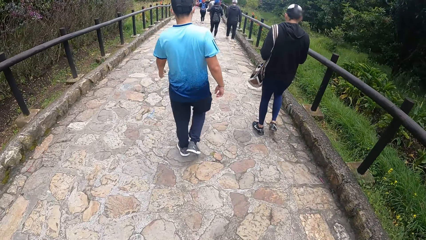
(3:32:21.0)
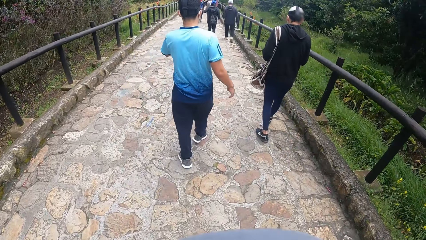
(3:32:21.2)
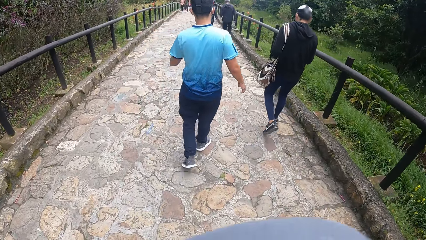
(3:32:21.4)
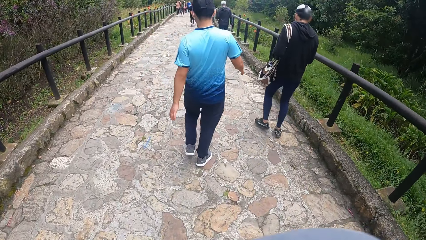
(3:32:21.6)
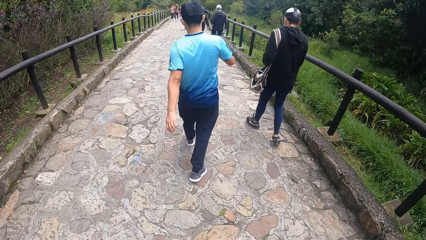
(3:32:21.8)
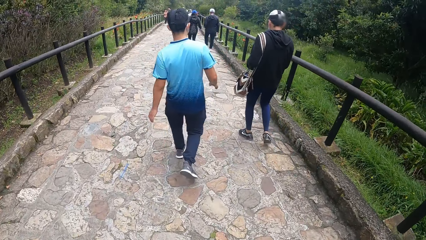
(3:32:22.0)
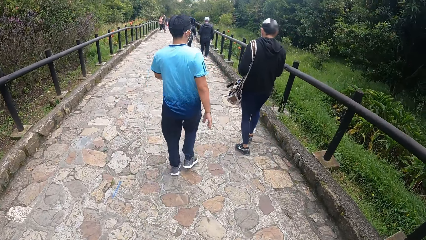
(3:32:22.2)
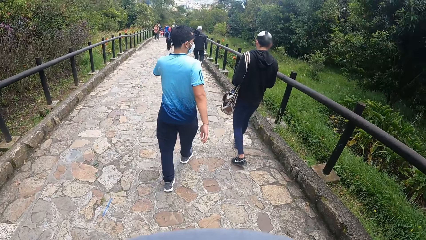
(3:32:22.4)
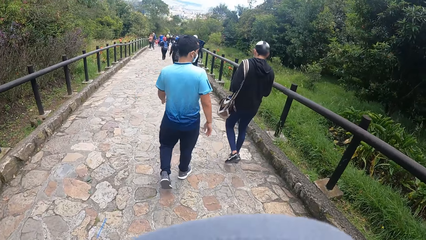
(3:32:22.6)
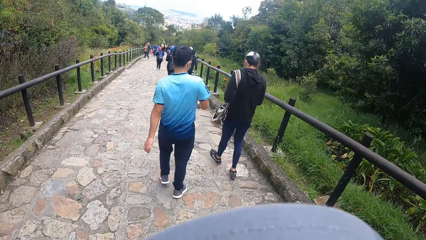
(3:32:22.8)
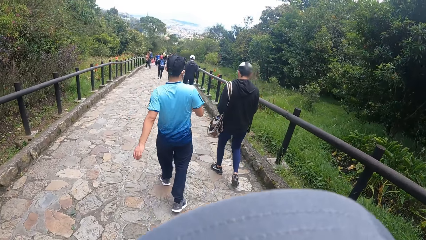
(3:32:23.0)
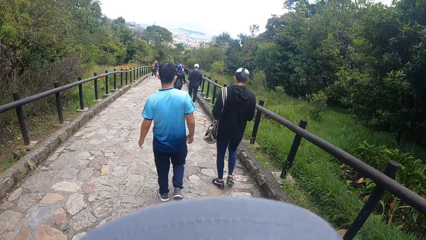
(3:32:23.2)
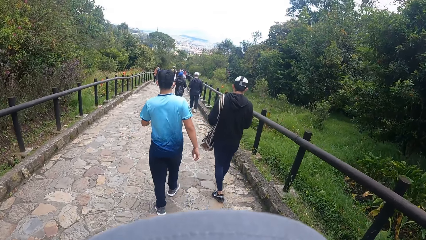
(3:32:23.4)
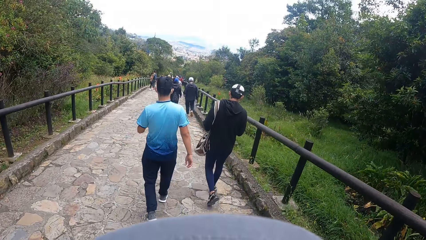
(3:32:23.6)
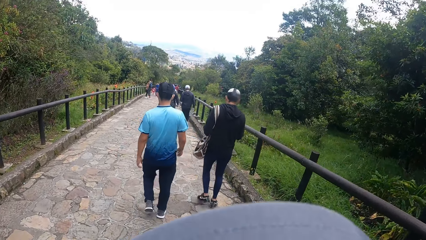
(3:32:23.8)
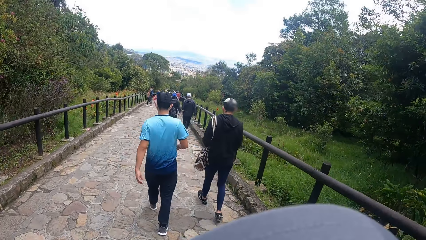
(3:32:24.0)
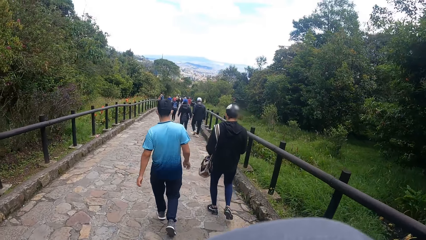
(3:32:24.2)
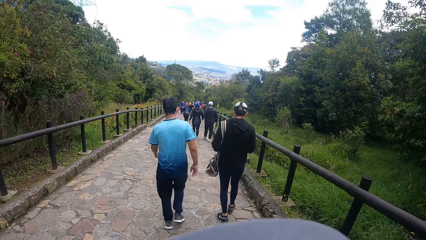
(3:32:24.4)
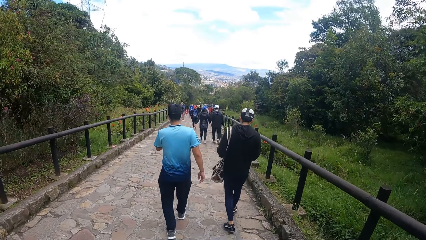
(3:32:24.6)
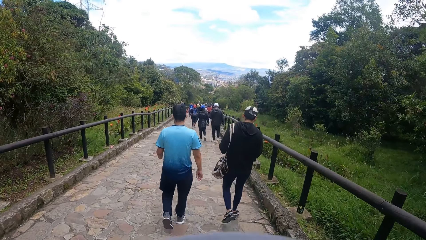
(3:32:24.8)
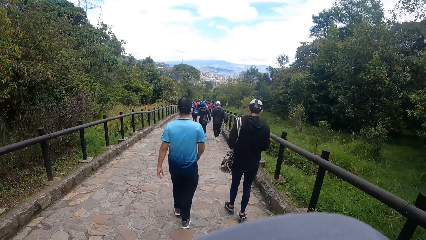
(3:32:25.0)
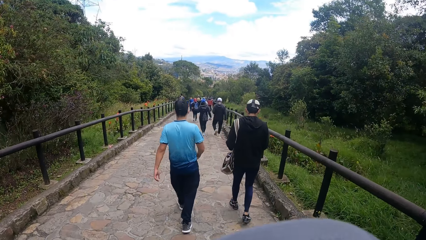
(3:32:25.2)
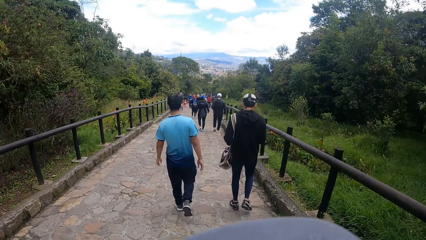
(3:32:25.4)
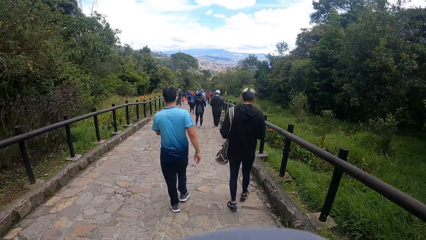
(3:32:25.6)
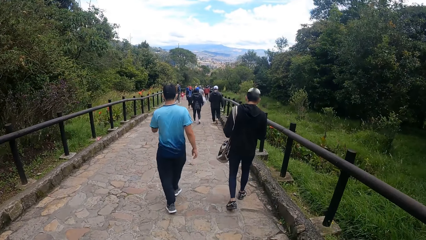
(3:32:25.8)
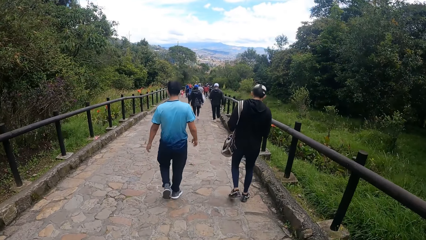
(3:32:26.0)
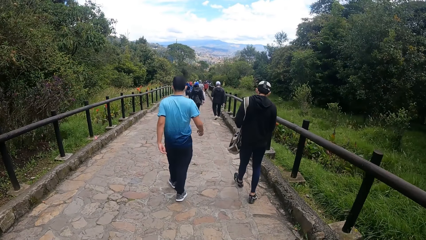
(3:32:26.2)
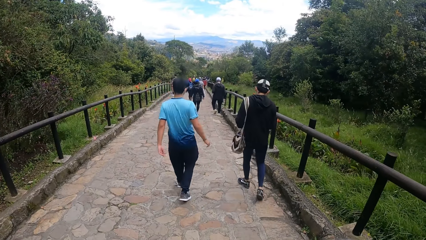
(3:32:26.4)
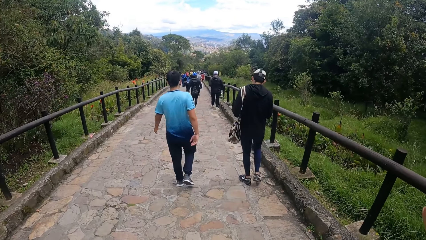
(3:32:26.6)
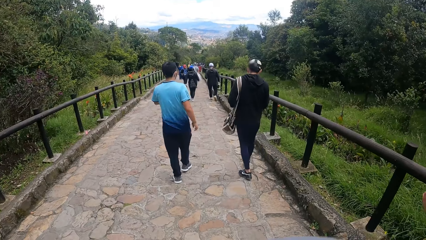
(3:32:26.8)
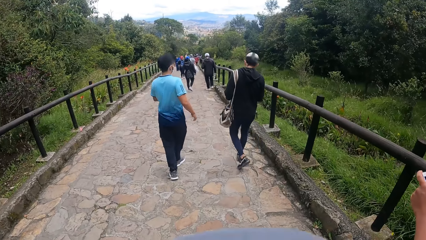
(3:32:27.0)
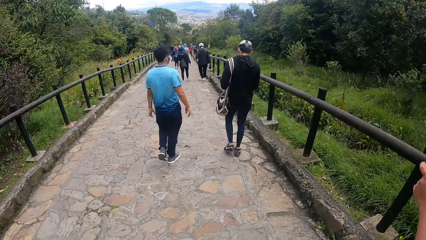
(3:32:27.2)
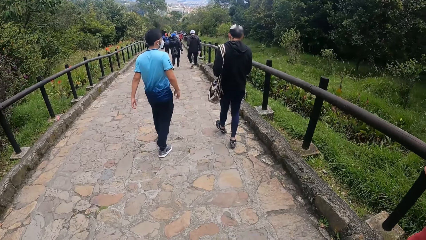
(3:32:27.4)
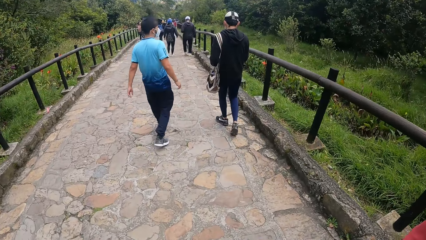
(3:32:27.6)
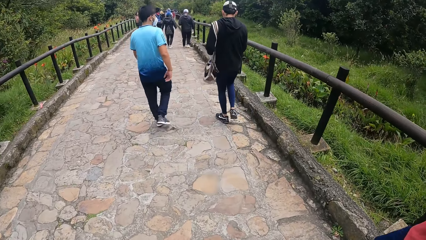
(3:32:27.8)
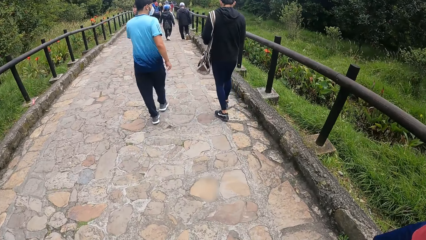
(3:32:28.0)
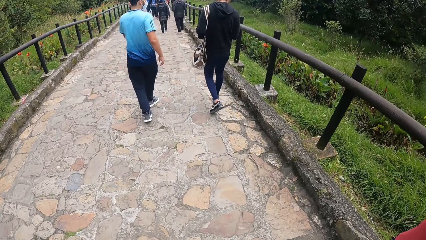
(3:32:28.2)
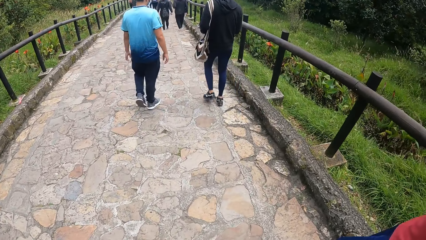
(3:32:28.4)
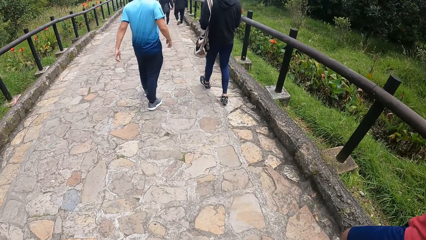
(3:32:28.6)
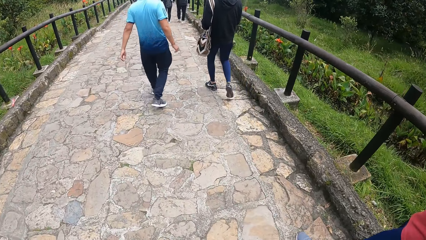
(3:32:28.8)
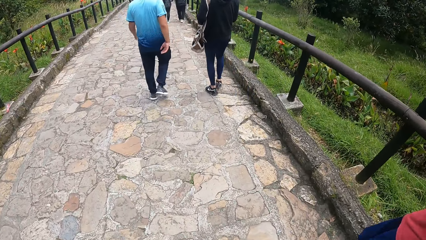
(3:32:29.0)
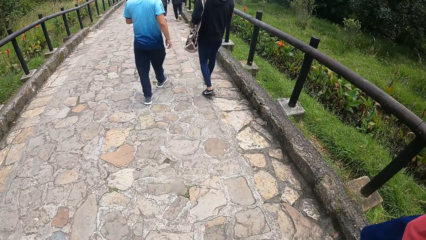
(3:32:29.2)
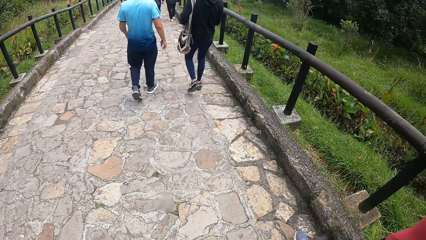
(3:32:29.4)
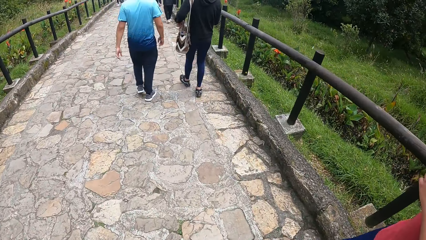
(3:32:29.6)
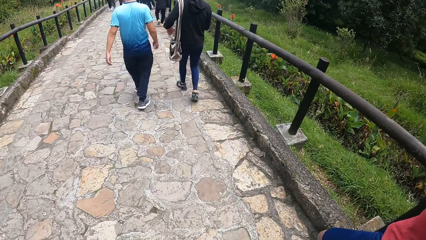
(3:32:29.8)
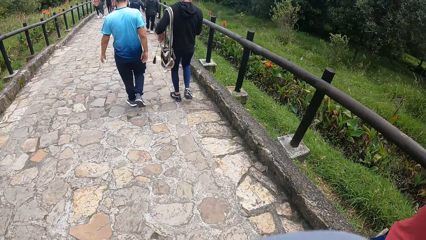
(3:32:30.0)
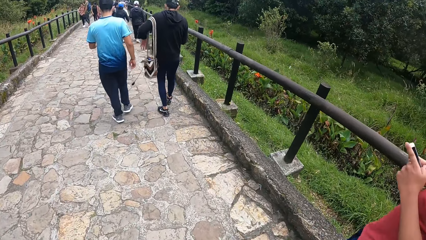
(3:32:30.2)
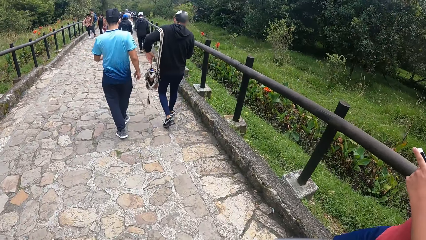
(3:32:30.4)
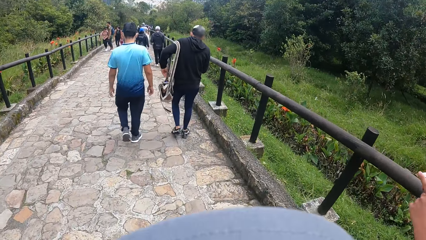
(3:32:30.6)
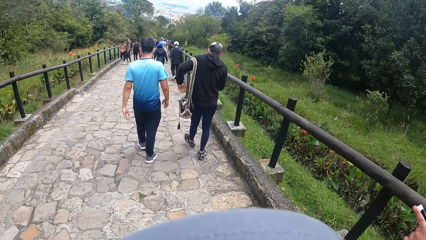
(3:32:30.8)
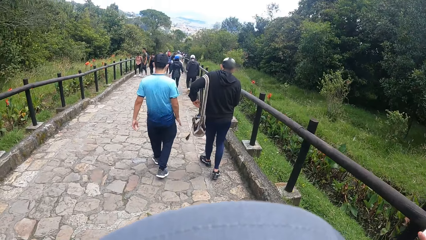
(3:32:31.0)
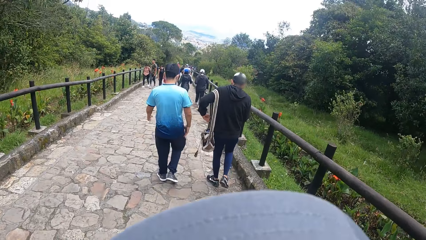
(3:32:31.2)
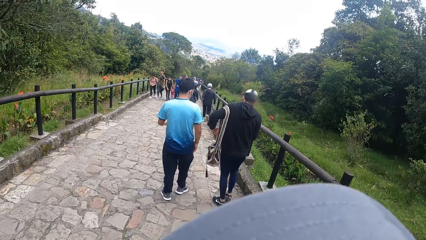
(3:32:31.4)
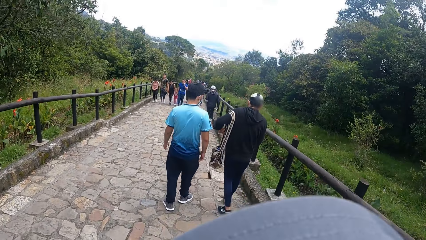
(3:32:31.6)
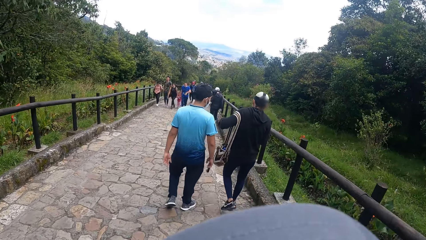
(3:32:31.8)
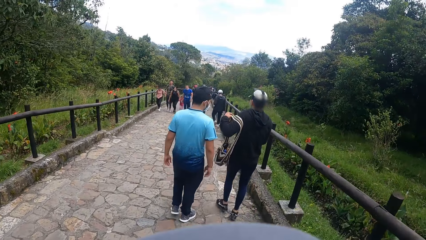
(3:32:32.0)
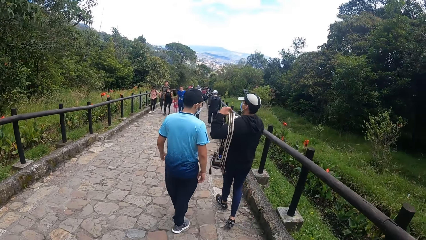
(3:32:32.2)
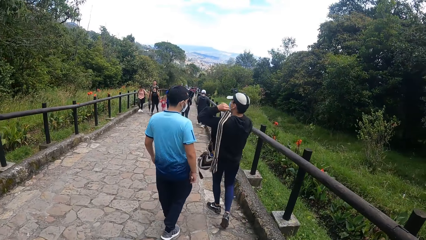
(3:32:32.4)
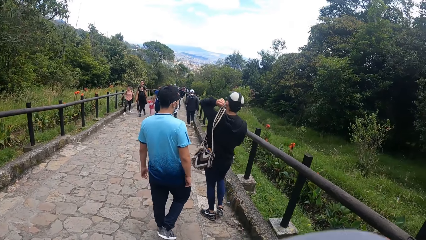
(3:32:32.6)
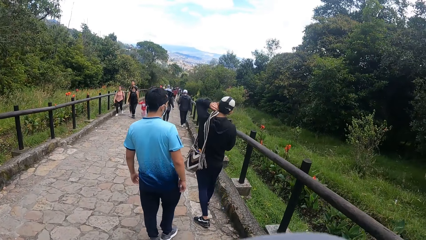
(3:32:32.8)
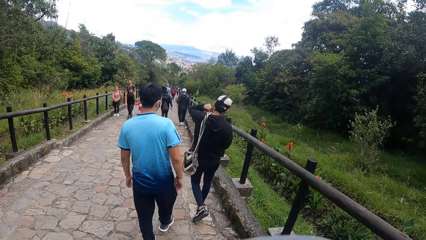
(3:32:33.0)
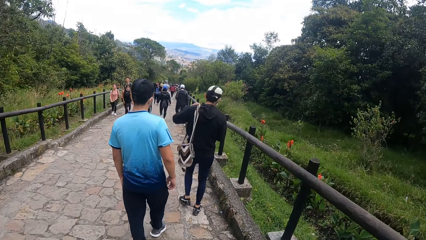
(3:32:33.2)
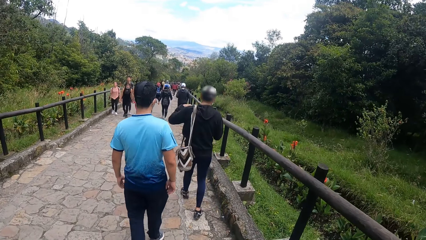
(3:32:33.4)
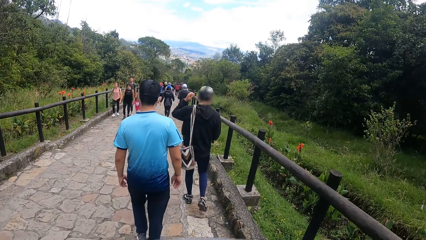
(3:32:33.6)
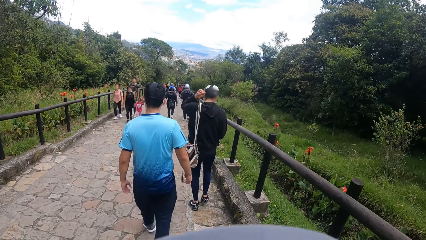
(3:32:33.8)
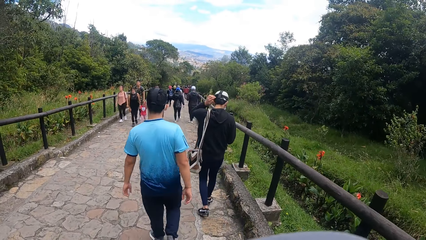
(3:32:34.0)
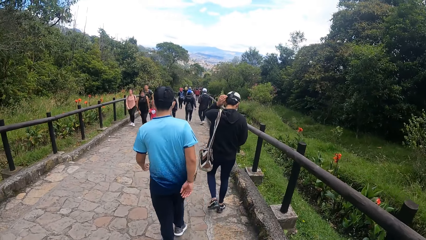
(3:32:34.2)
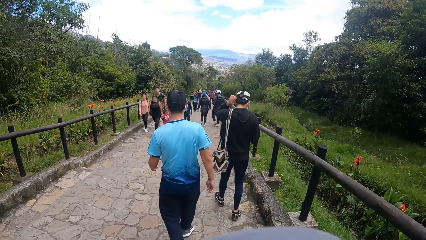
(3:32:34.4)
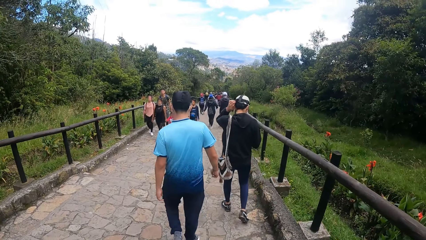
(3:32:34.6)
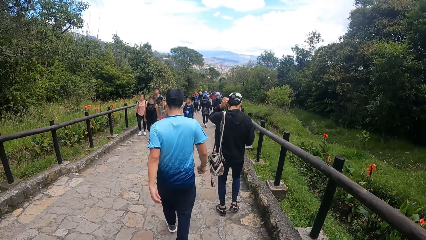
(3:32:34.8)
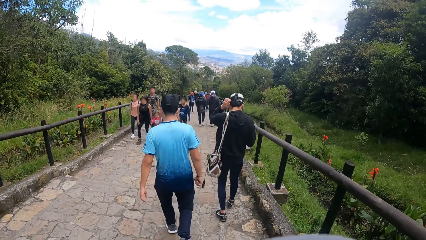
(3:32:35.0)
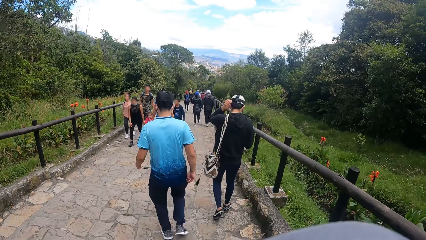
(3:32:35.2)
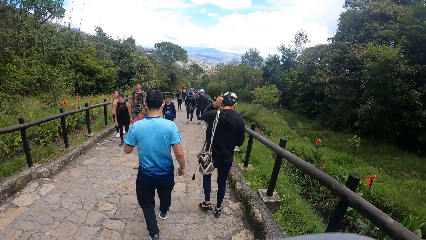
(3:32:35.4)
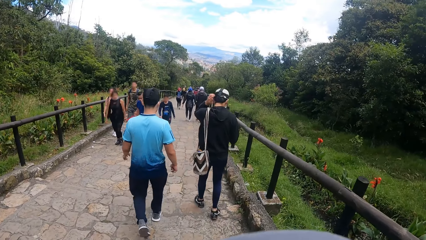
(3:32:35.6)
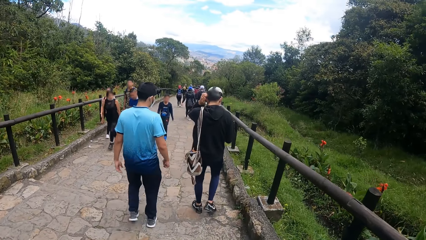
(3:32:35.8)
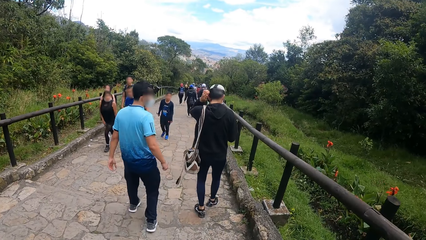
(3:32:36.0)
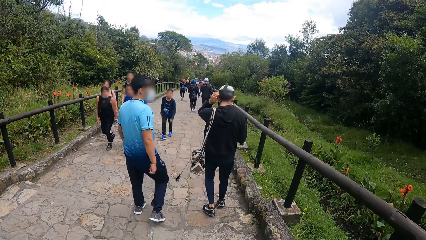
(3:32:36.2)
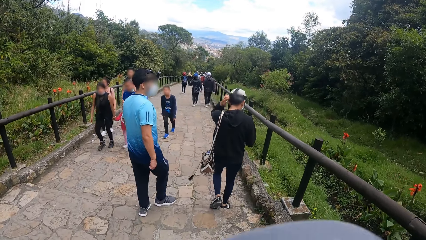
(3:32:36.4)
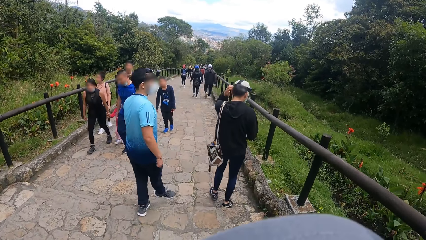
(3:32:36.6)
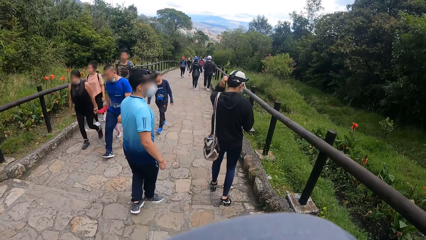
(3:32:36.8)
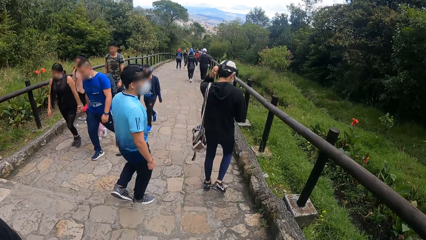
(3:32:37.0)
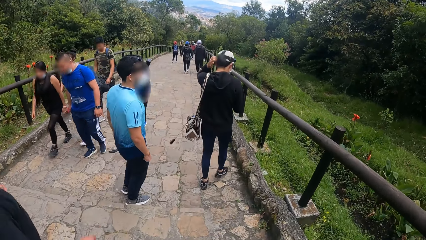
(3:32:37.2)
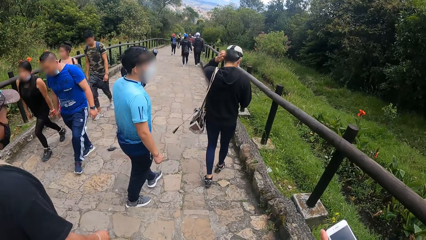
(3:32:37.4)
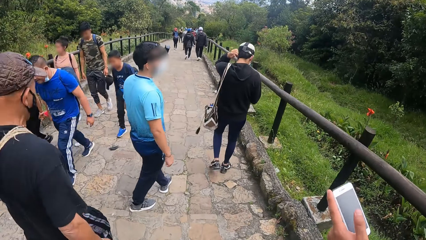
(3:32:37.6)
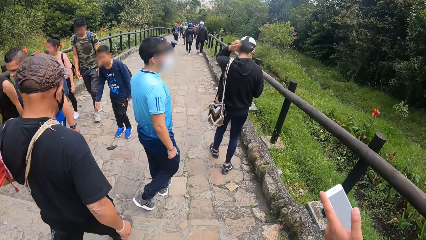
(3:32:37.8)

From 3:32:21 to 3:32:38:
A person looks at a man. The person walks along the road. The man adjusts a bag on his shoulder with his left hand. The man walks on the road. The man touches his head with his left hand.
